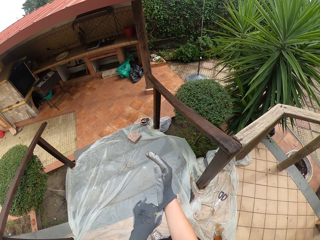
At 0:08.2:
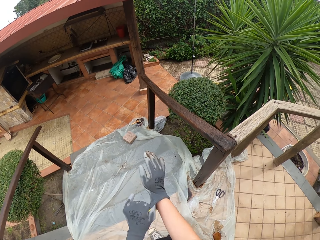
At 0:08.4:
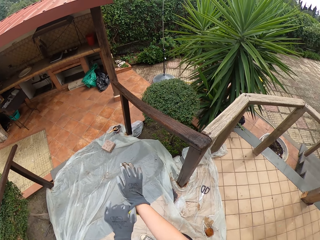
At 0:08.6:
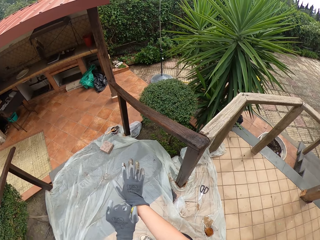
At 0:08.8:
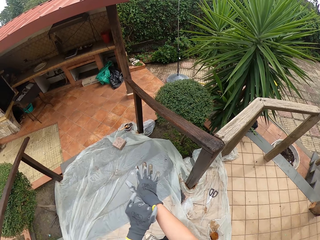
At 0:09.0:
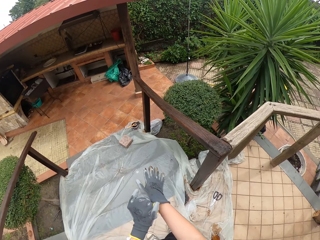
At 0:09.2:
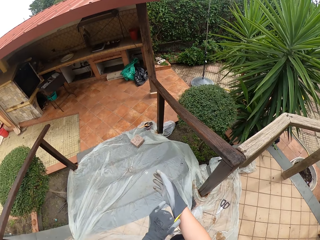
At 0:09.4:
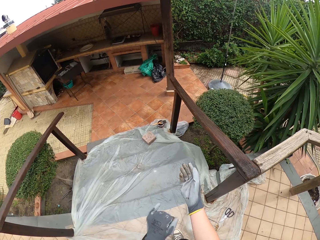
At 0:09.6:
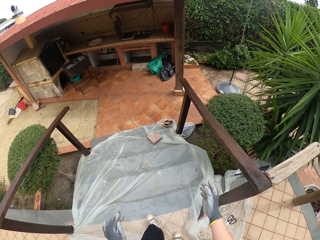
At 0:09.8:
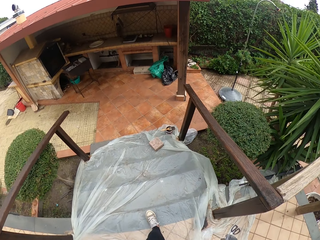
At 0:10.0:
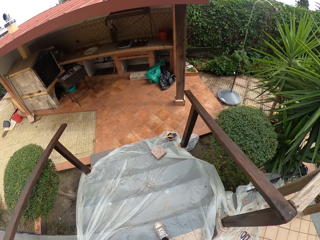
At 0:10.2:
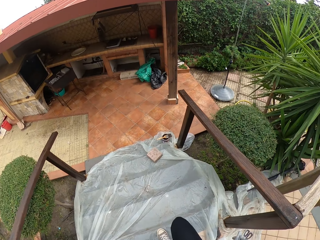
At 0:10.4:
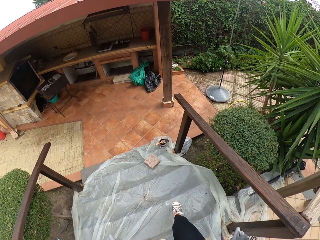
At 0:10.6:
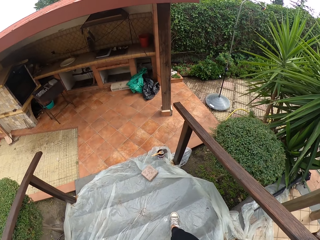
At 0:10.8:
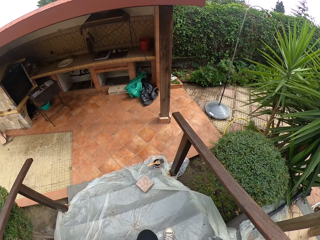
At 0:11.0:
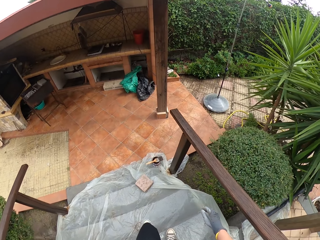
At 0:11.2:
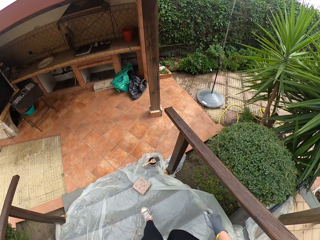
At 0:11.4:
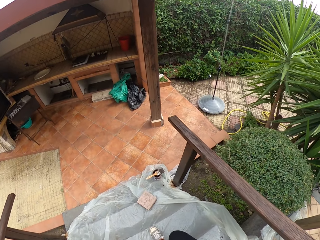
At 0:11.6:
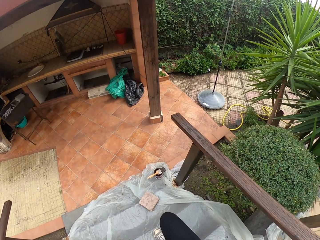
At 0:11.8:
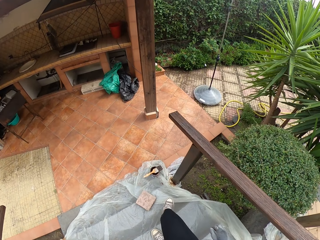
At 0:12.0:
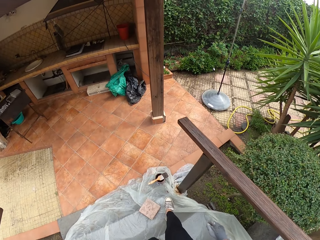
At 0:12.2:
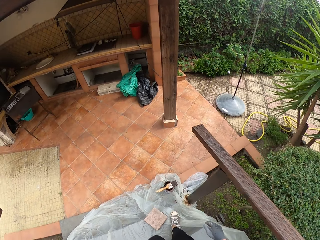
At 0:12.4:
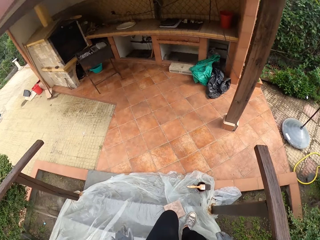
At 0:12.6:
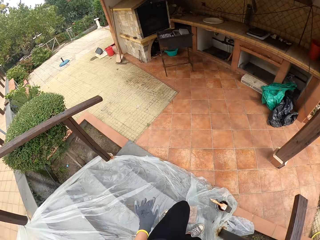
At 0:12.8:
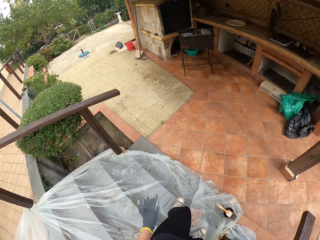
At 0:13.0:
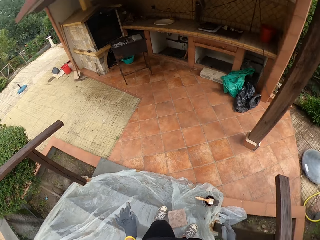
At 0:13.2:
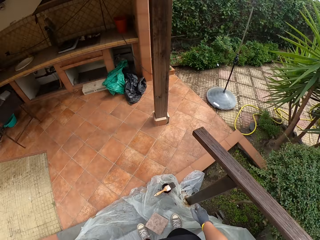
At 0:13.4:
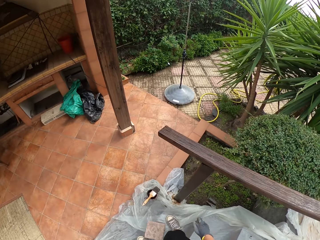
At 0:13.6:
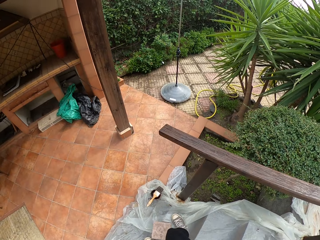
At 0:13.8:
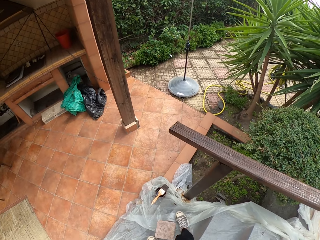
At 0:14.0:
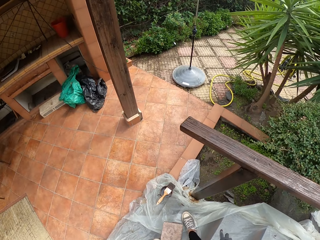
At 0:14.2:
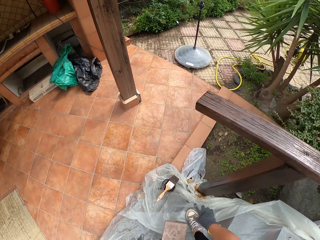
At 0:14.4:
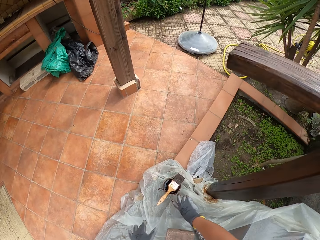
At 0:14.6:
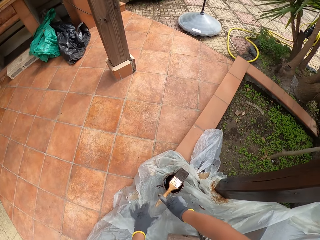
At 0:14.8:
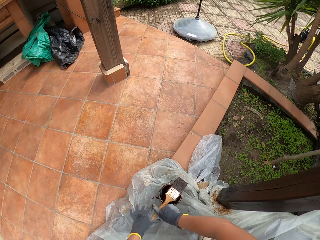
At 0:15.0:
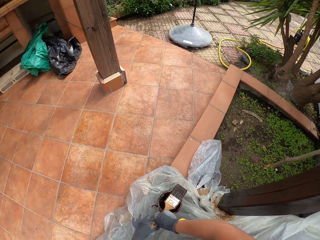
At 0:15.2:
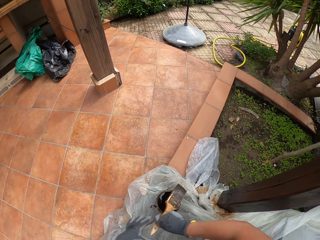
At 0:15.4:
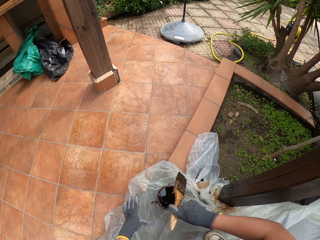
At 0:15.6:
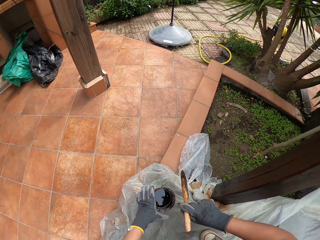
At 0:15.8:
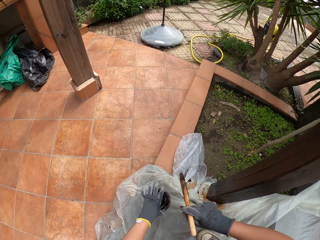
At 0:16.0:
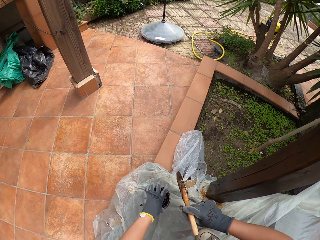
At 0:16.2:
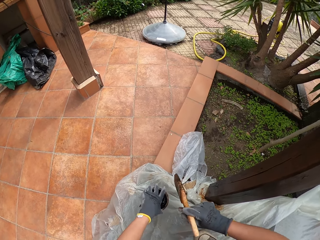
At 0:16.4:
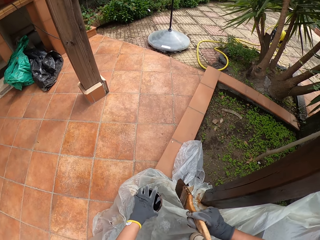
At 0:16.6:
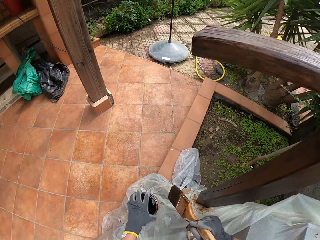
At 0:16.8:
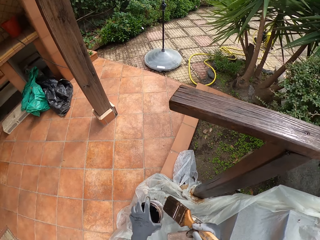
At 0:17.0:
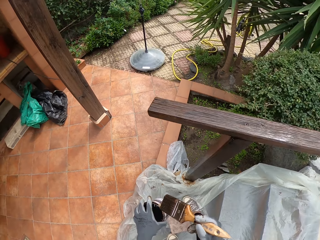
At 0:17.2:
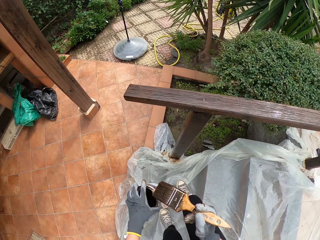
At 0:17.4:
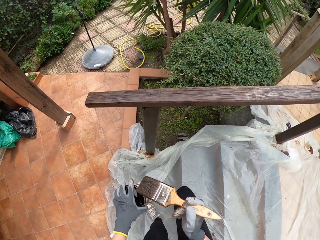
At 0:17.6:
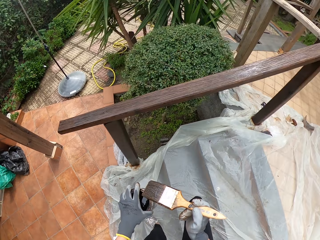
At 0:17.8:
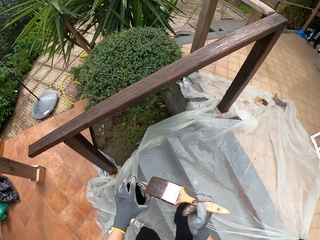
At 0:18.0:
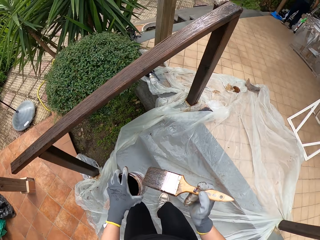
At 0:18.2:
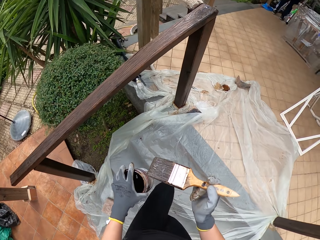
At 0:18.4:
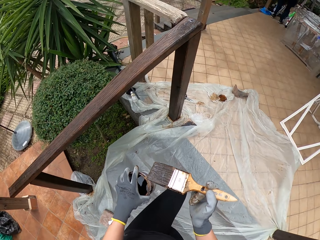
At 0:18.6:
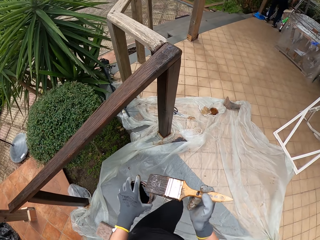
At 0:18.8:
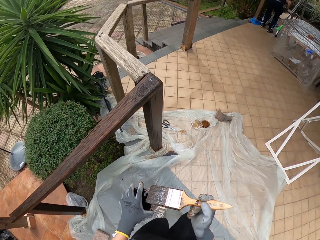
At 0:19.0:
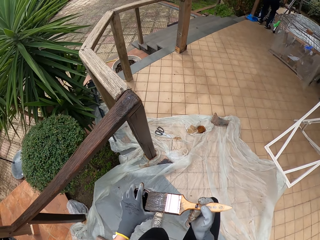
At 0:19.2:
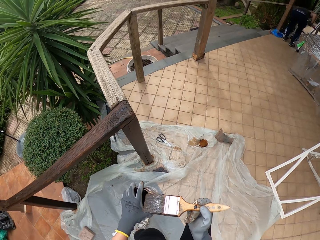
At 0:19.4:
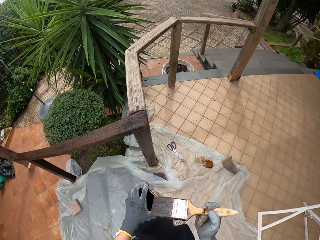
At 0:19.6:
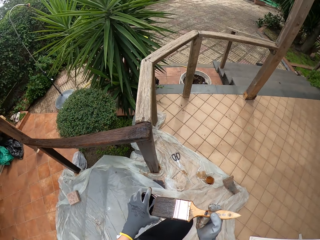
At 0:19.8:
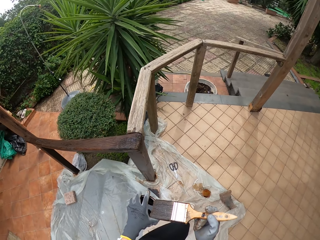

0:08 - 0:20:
The camera wearer walks towards the brush in the paint container. He walks down the stairs. He looks around. He bends down. He picks up the brush with his right hand. He carries the paint container with his left hand. He picks up a tin of paint. He stands. He walks up the stairs. He walks toward the wooden rail.

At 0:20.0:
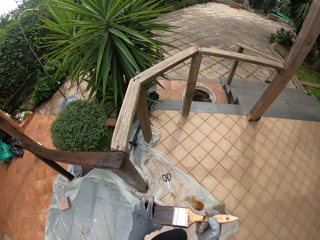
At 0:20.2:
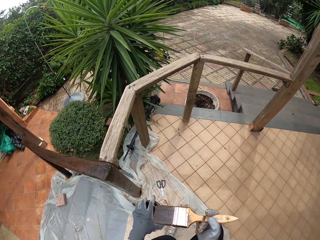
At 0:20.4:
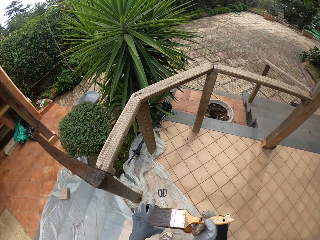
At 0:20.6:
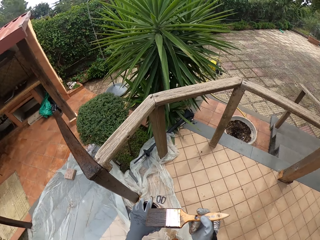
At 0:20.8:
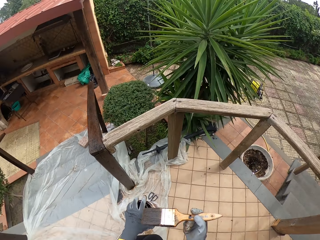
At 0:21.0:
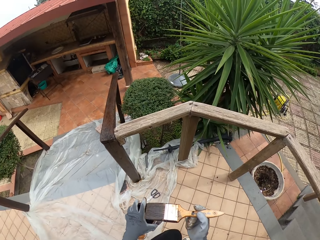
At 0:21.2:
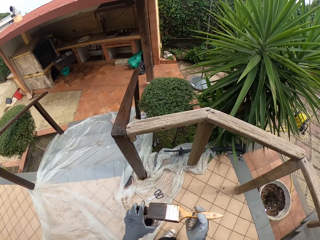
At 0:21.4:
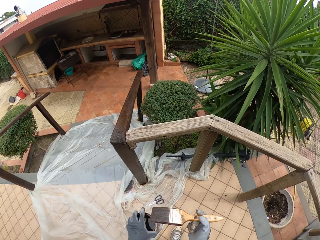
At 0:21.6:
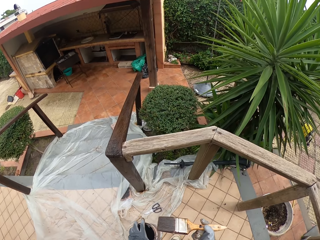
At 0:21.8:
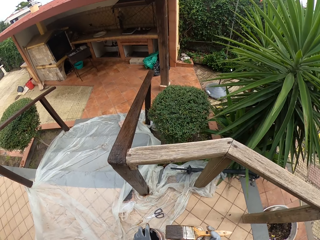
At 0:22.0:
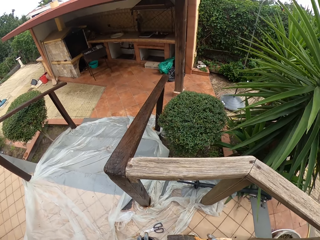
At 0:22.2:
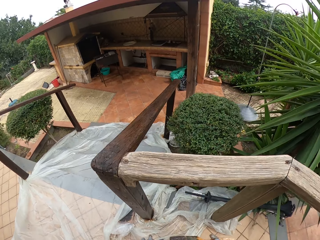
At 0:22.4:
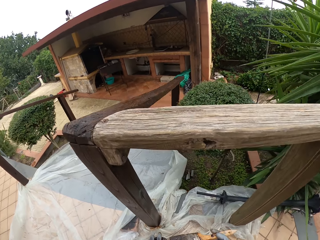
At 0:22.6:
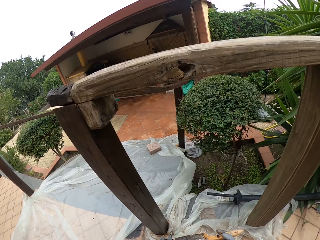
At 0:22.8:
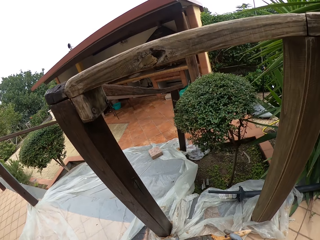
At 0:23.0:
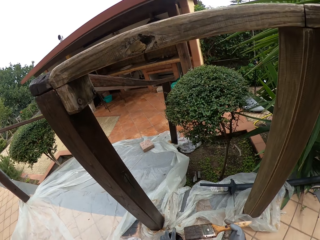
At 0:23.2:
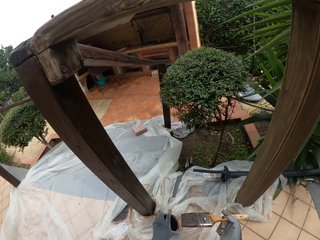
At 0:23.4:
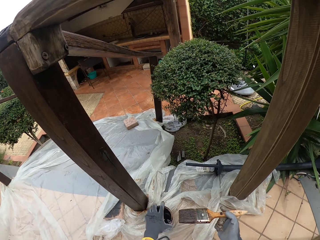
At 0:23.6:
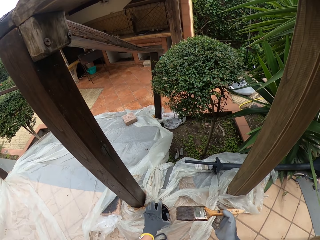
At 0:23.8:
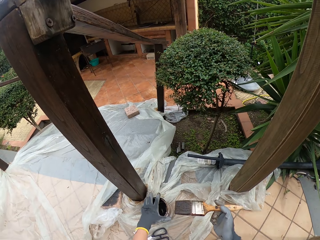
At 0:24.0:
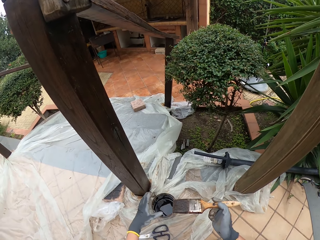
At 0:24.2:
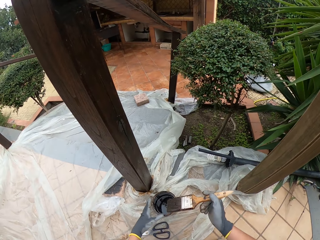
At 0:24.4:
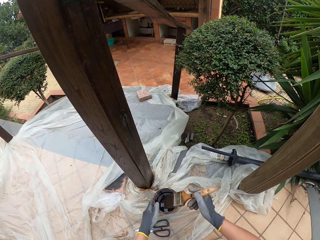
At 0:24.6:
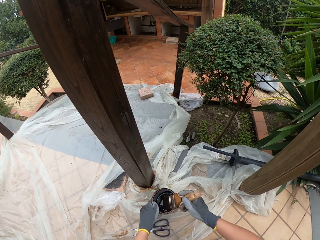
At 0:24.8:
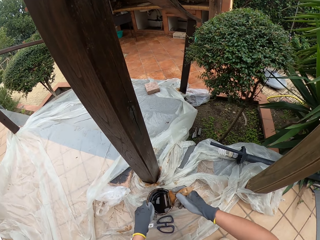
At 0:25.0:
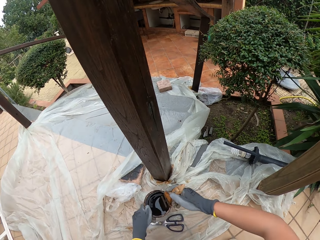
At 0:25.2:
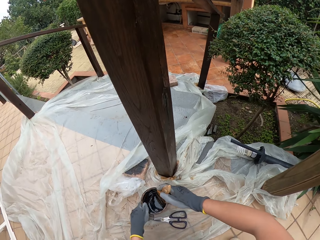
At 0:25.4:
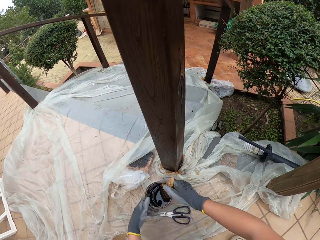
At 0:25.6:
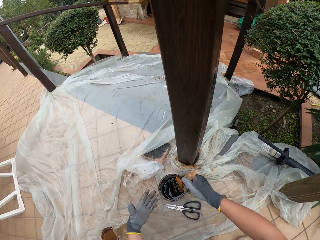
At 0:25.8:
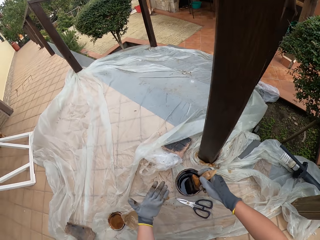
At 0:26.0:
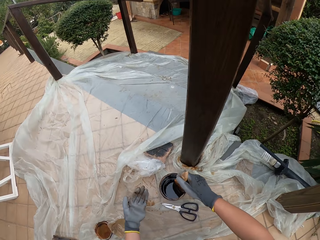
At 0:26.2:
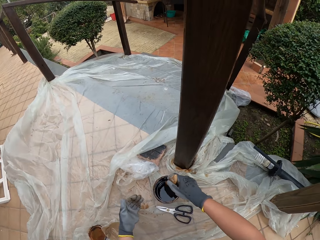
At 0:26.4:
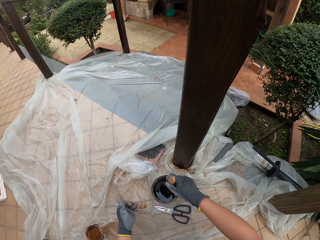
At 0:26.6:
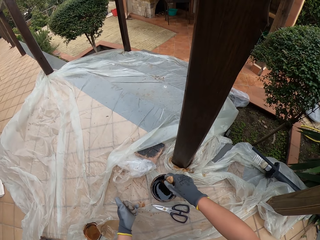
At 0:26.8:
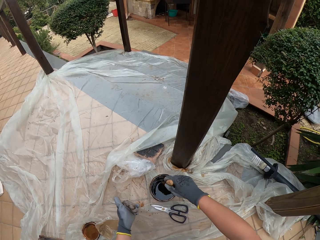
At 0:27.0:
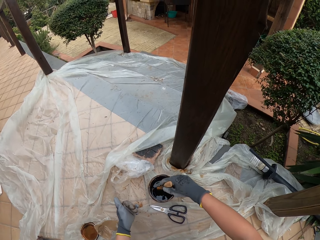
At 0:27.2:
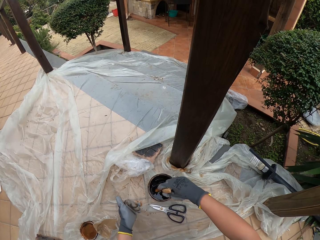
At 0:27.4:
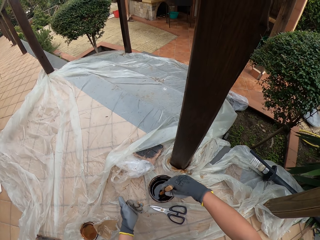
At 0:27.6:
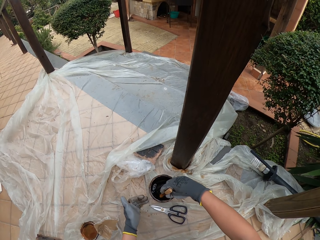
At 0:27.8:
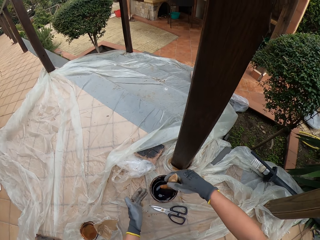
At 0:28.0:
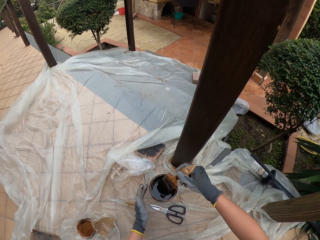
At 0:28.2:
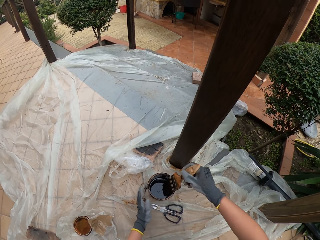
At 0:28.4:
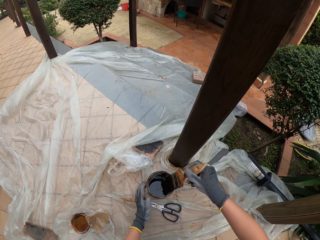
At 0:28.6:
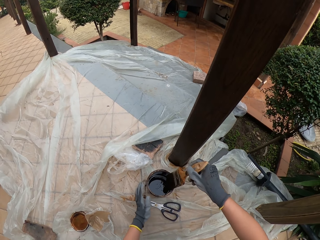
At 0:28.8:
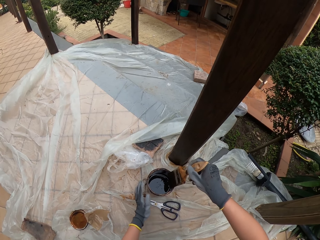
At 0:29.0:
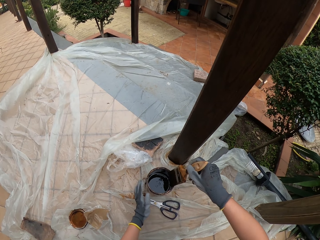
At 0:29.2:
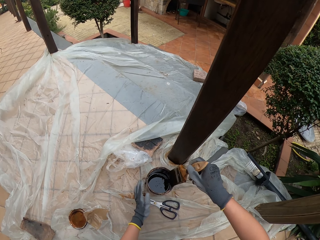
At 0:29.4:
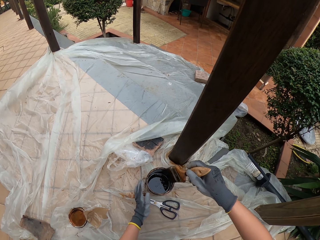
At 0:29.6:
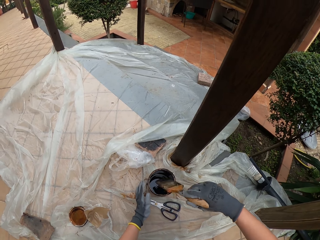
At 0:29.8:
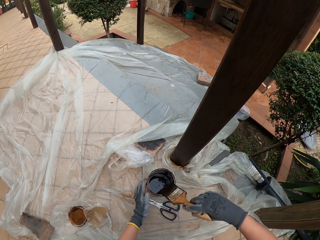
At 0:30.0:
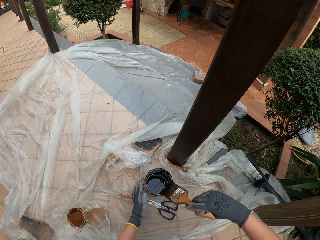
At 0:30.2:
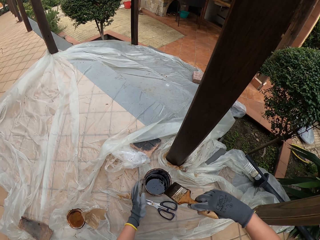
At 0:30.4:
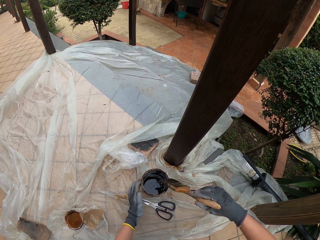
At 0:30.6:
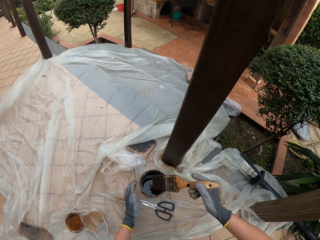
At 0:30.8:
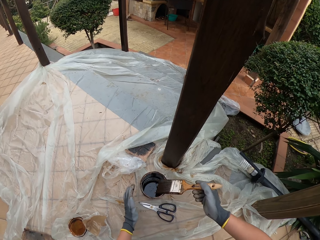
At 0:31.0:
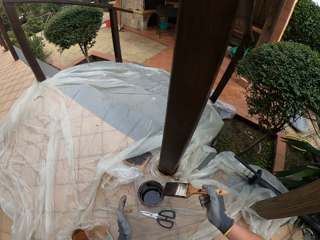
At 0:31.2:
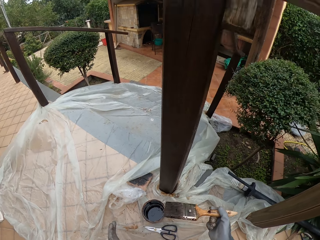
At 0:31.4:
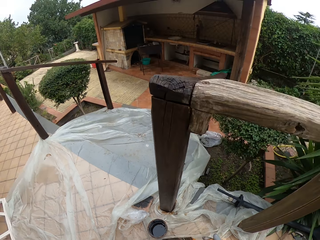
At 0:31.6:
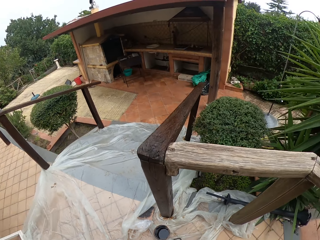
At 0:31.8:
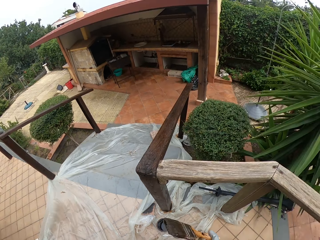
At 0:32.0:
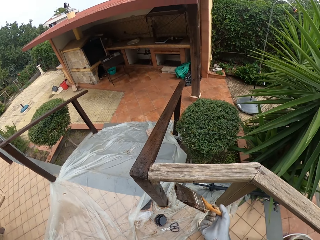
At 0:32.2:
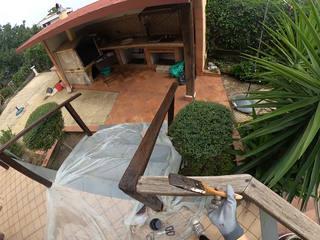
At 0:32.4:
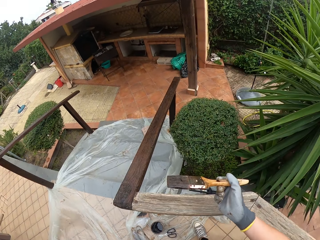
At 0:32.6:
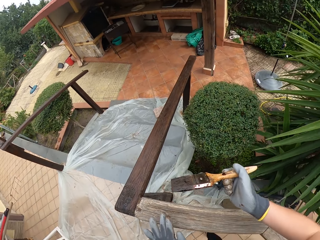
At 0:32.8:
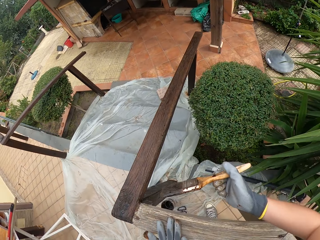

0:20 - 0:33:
The camera wearer walks around. He squats down. He holds the brush with his right hand. He puts the paint container or tin of paint on the floor. He moves the paint container to the left side. He dips the brush in the paint. He supports the paint container with his left hand. He drains the excess paint from the brush into the tin. He rubs the brush on the inside of the paint container. He stands.
